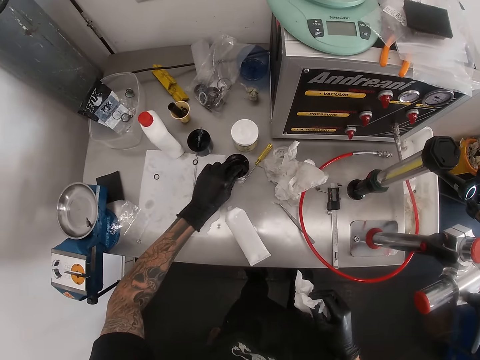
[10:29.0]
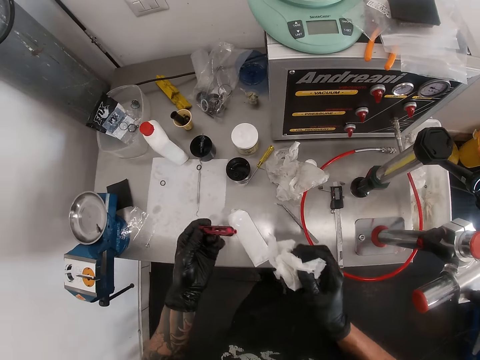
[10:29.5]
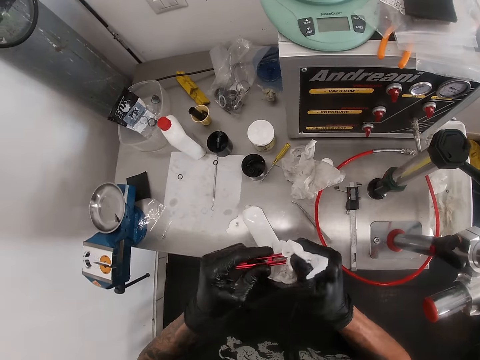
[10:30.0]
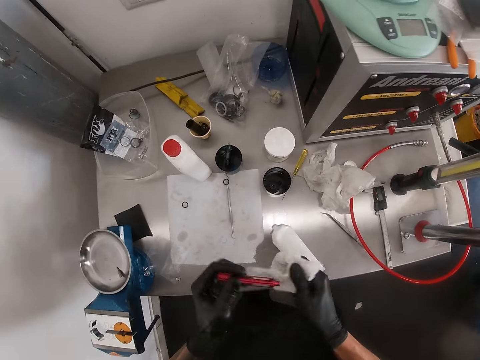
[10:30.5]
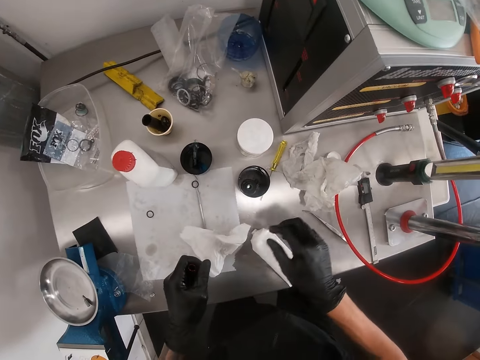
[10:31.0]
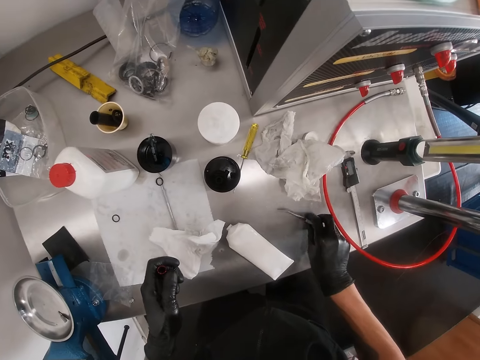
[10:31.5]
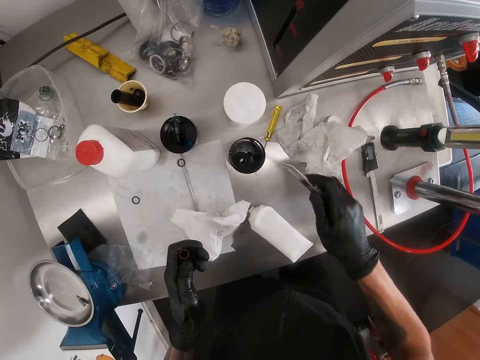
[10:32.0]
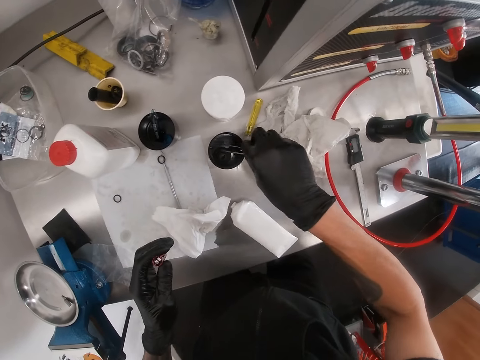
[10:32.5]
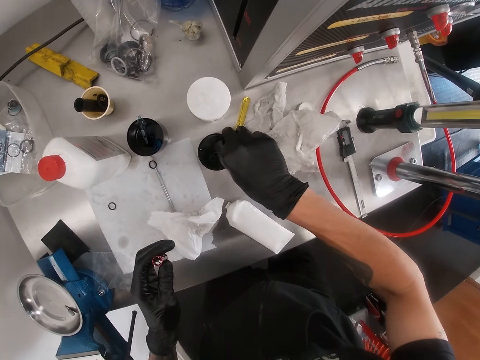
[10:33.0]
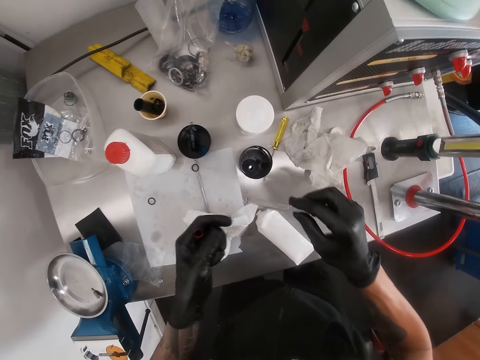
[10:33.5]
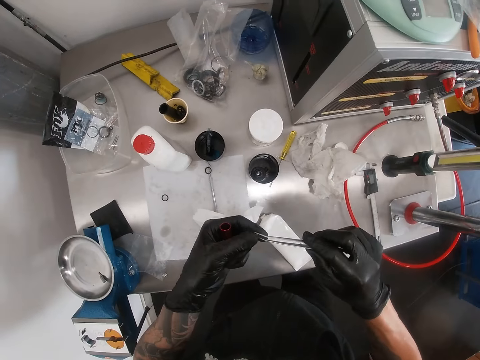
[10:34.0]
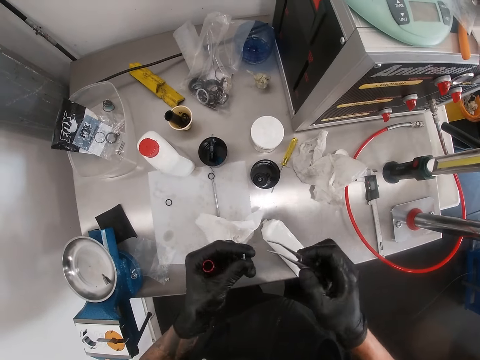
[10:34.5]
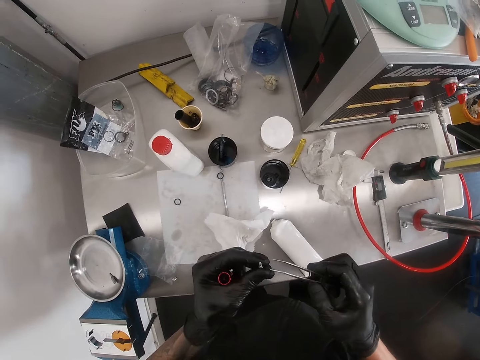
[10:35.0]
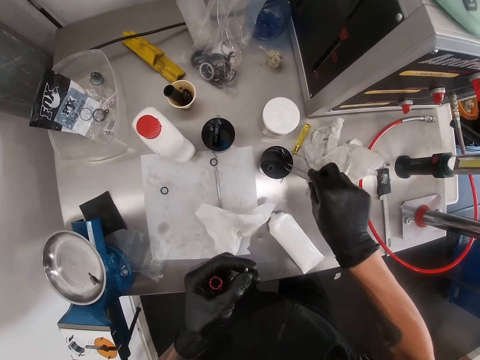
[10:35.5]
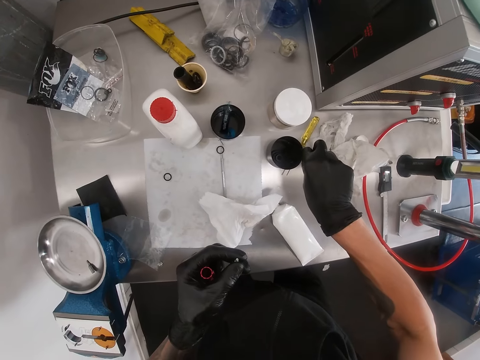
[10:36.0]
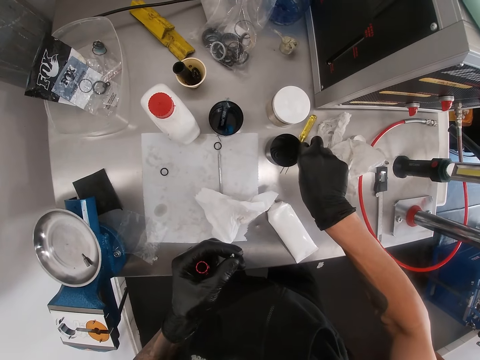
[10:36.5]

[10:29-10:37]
The camera wearer cleans the air chamber in his left hand with the tissue paper in his right hand. He drops the tissue paper with his right hand. He picks the tweezer from the workbench with his right hand. He picks a nut from the plastic container with the tweezer in his right hand. He picks the nut from the tweezer with his left hand. He picks a bolt from the plastic container with the tweezer in his right hand.

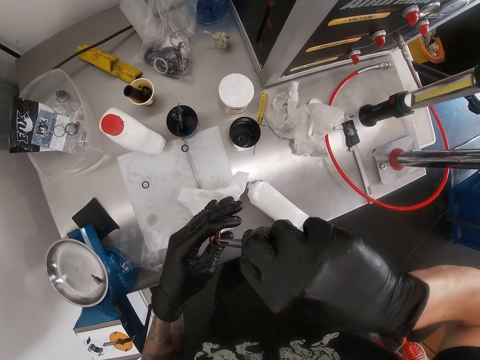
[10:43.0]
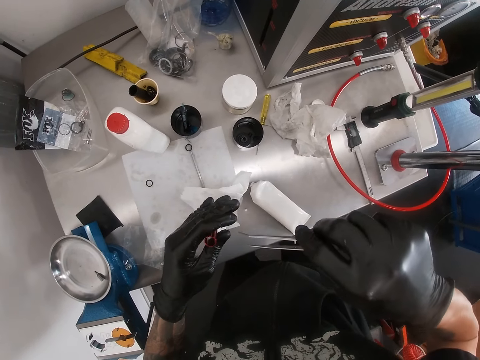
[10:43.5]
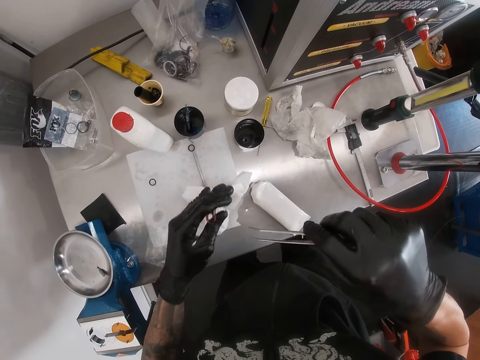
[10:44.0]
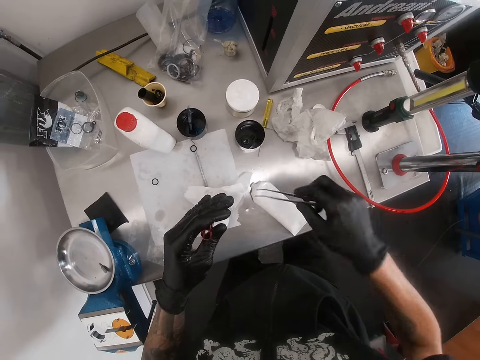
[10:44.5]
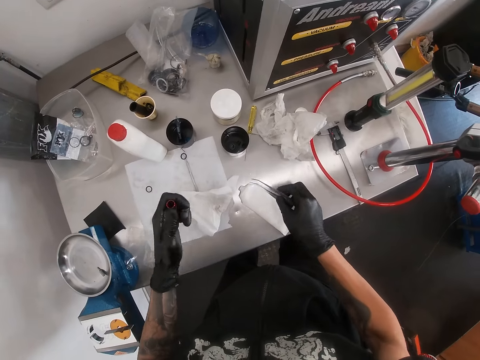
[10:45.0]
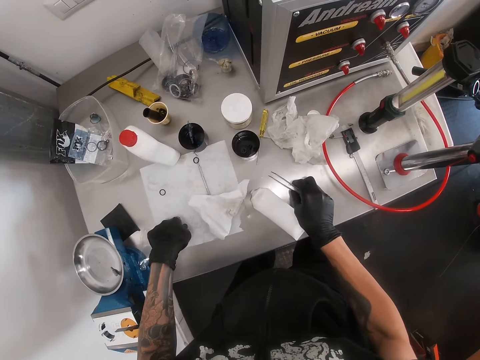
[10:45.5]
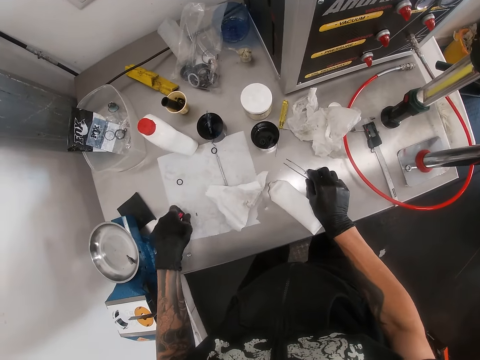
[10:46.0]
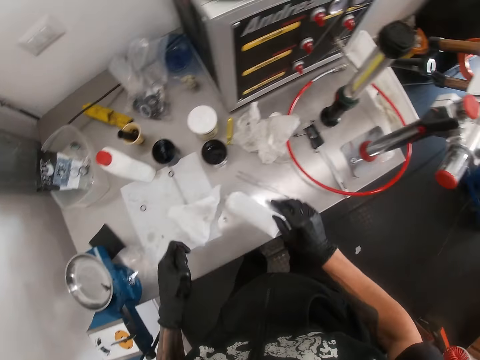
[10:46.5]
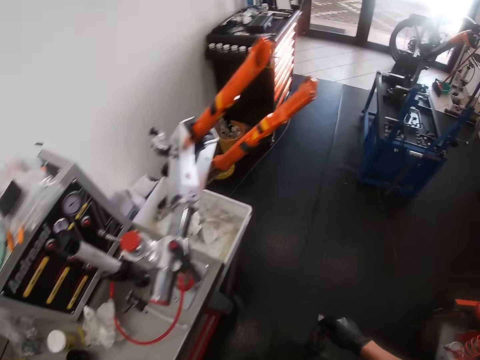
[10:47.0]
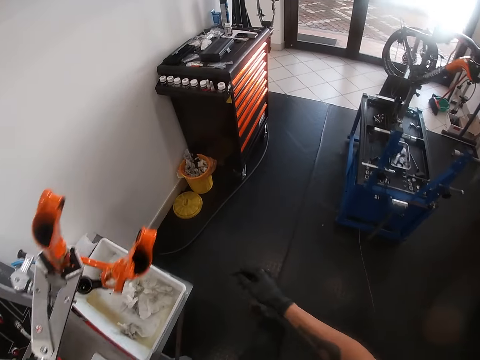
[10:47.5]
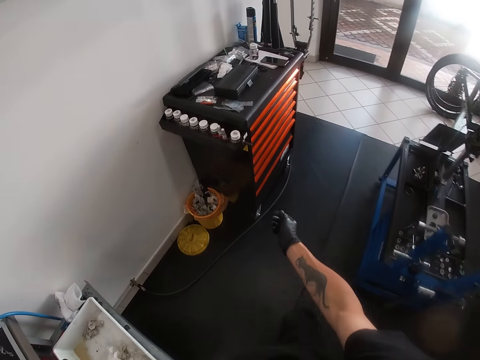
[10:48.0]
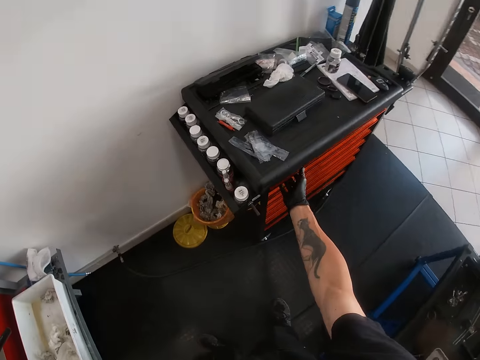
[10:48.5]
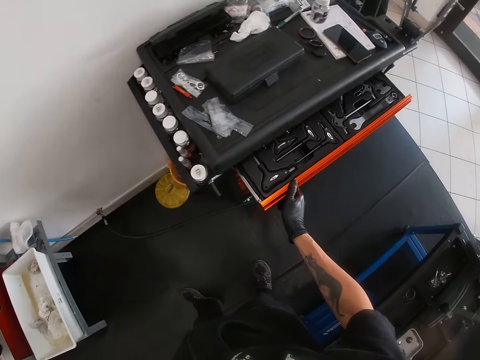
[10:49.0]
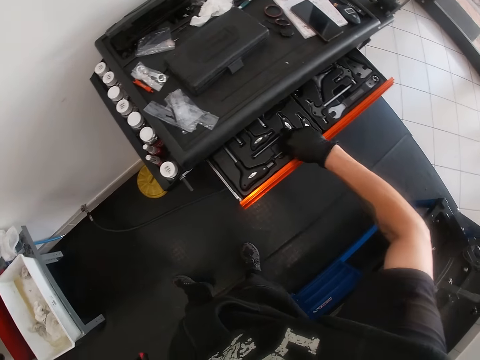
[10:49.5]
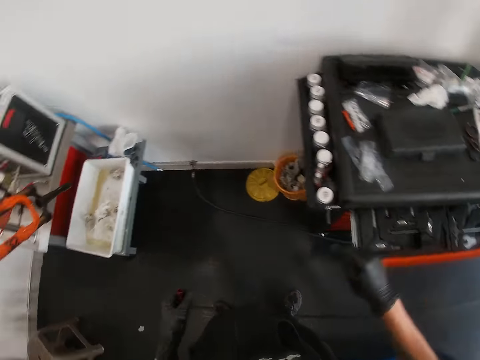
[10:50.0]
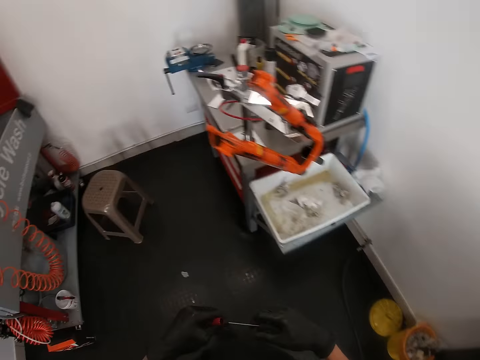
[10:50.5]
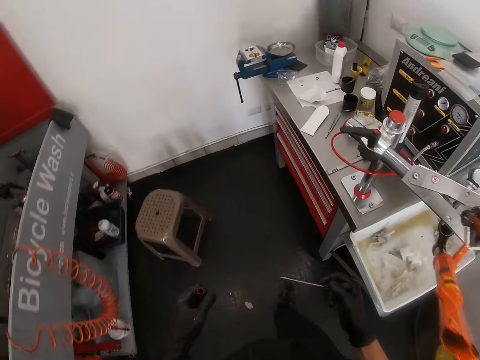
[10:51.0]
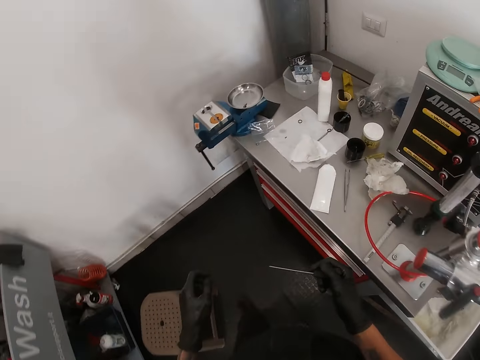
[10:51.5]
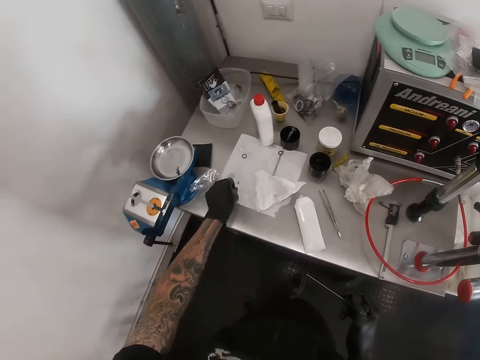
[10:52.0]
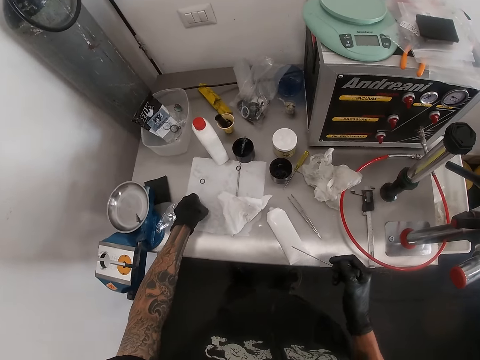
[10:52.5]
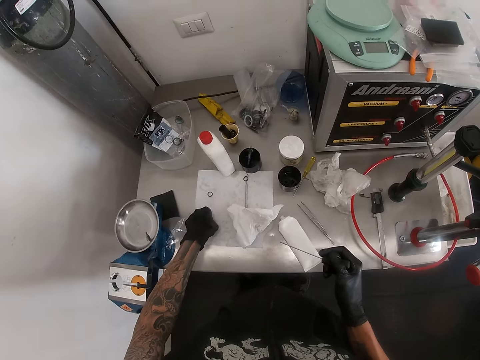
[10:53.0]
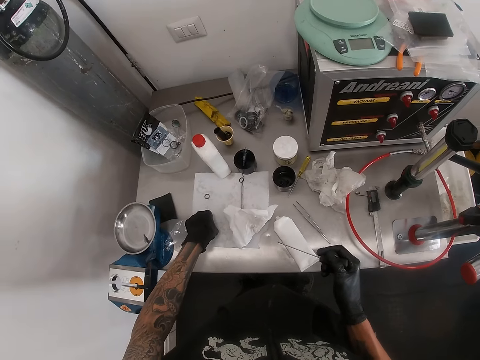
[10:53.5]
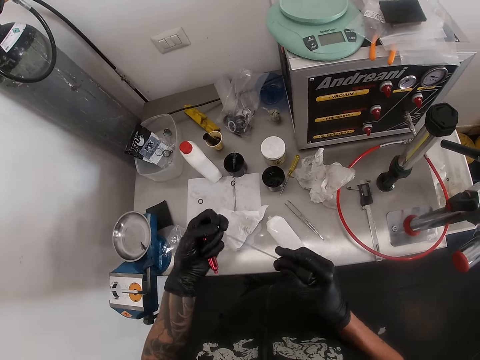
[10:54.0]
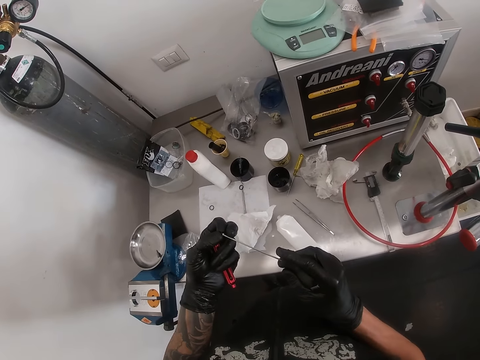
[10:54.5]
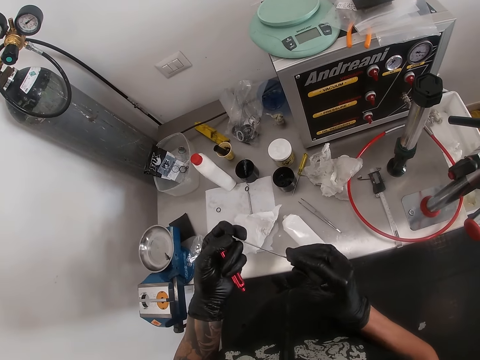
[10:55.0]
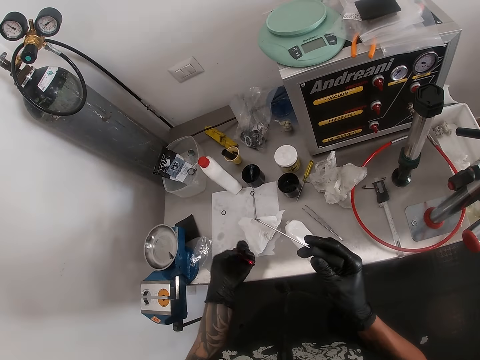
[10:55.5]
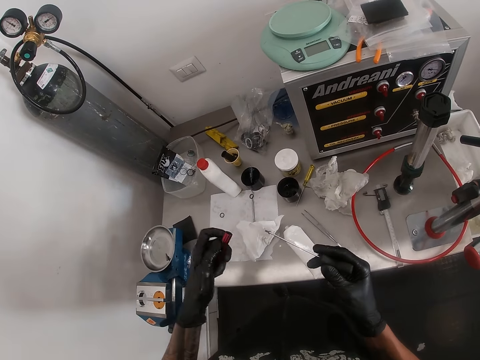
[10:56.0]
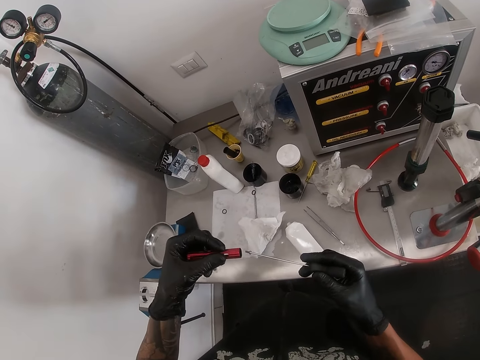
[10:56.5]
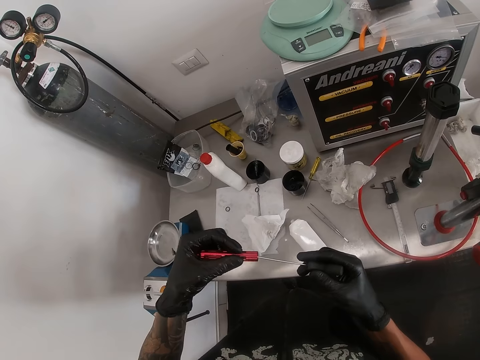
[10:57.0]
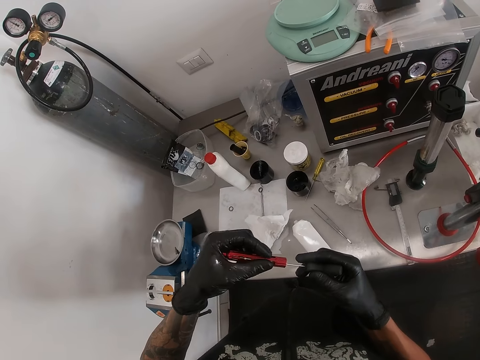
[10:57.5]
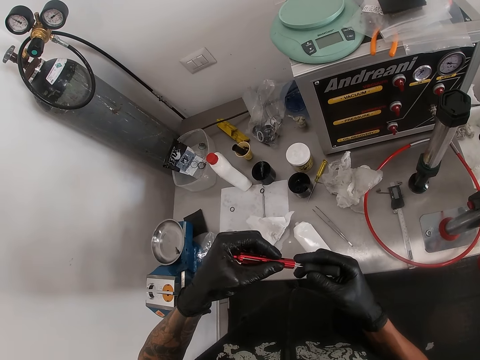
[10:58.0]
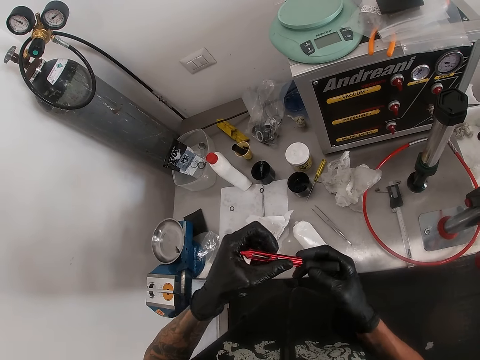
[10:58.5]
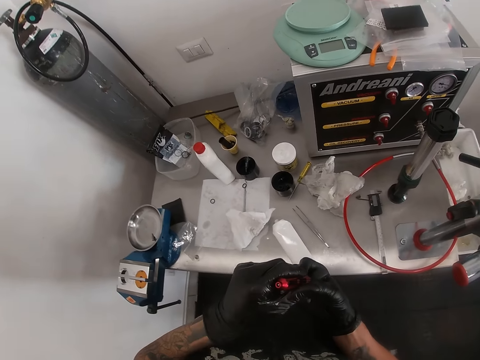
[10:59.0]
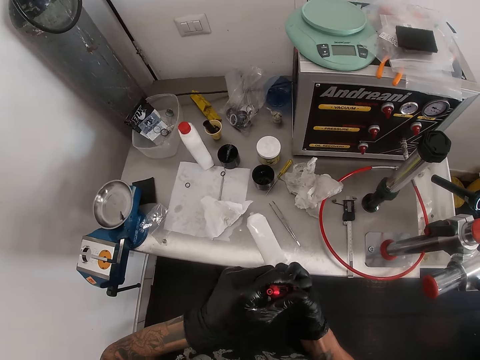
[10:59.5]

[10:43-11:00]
The camera wearer shakes the air chamber with his left hand. He places the tweezer on the workbench with his right hand. He drops the bolt on the workbench with his left hand. He walks to the workbench. He opens a drawer with his right hand. He picks an allen key or bit from the drawer with his right hand. He holds the allen key in both hands. He walks towards the workbench. He picks the bolt from the workbench with his left hand. He places the bolt in his left hand on the allen key in his right hand. He points with the bit. He inserts the bolt and the allen key in his right hand into the air chamber in his left hand.

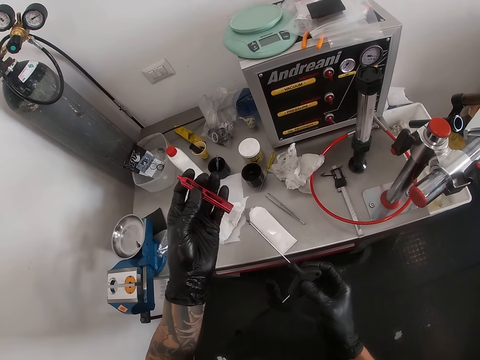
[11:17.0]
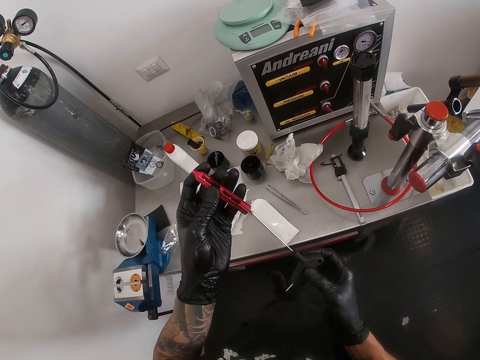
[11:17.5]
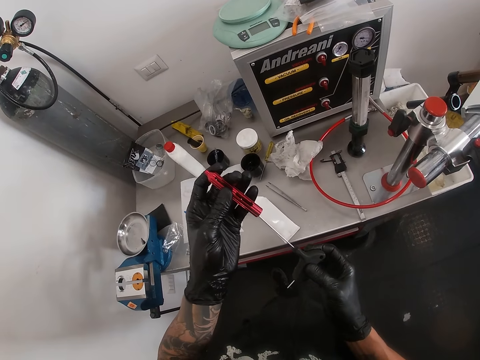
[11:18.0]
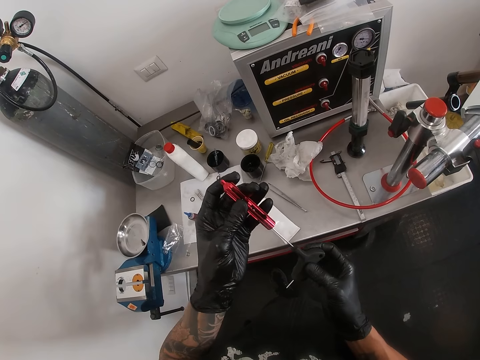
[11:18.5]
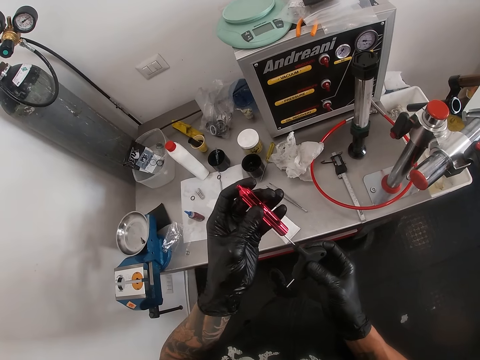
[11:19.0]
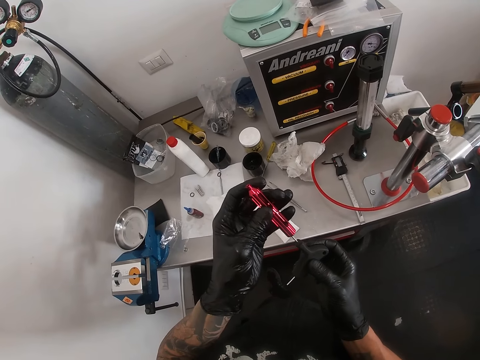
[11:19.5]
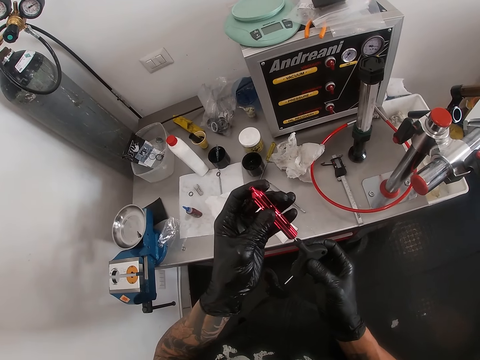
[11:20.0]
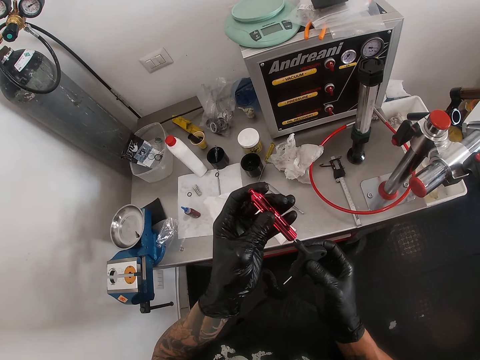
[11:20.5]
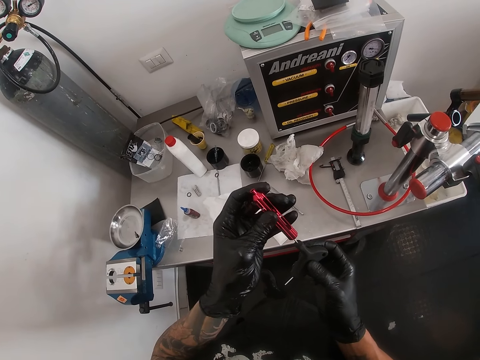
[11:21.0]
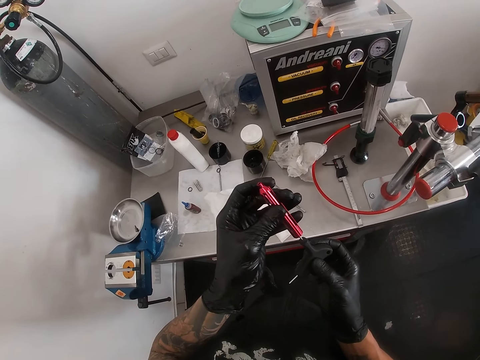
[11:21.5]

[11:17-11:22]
The camera wearer puts the bit inside the tube.
